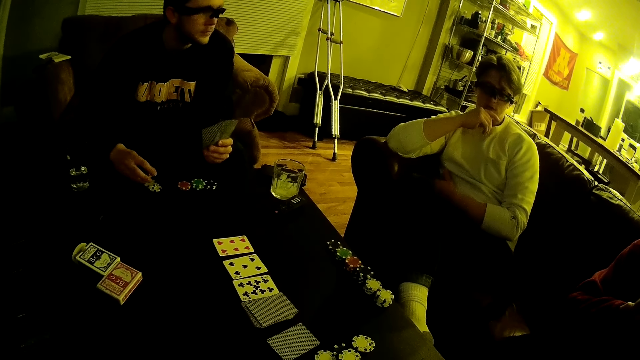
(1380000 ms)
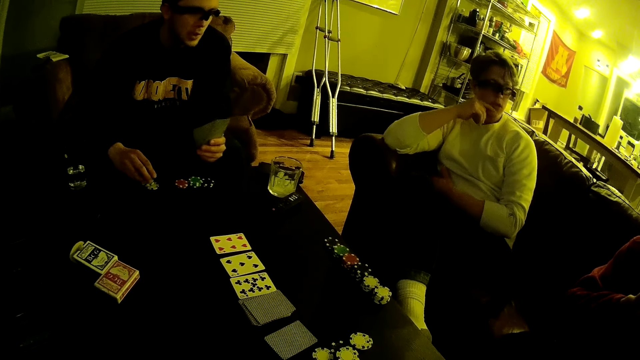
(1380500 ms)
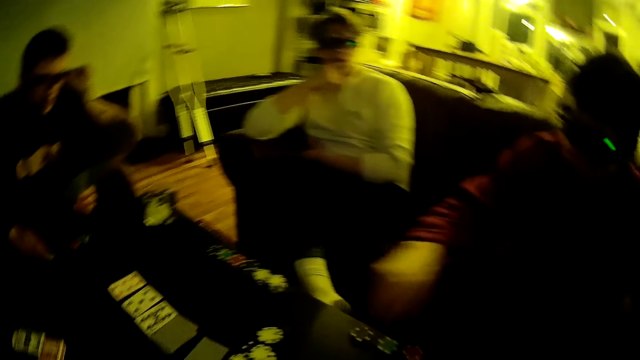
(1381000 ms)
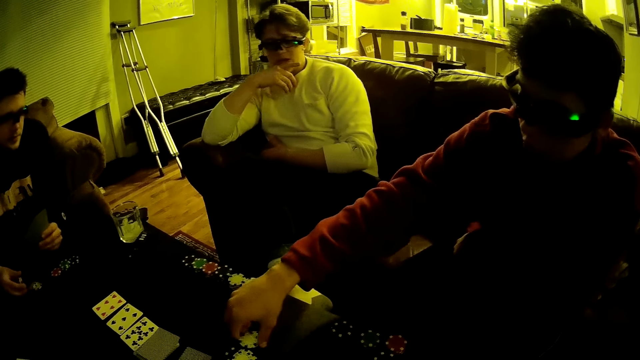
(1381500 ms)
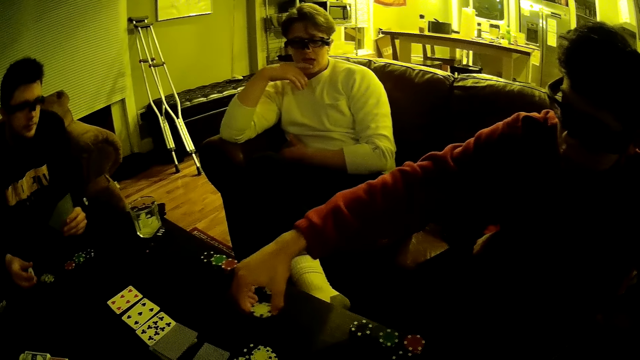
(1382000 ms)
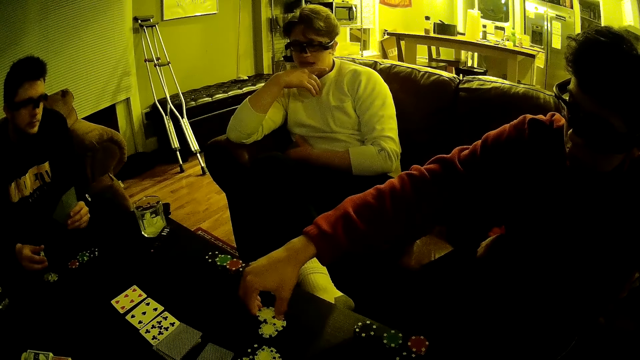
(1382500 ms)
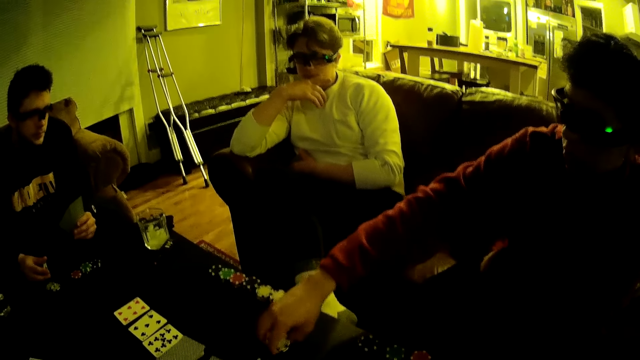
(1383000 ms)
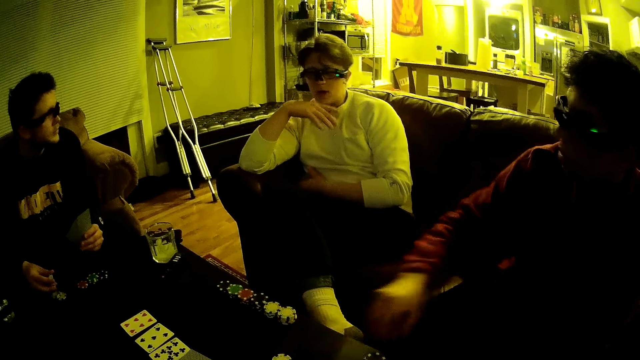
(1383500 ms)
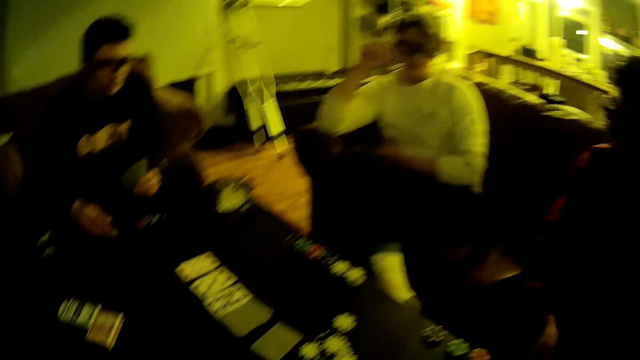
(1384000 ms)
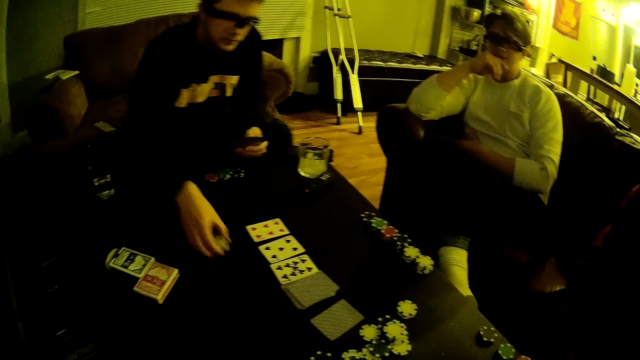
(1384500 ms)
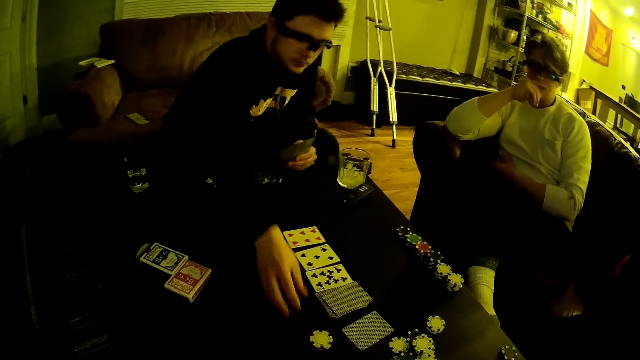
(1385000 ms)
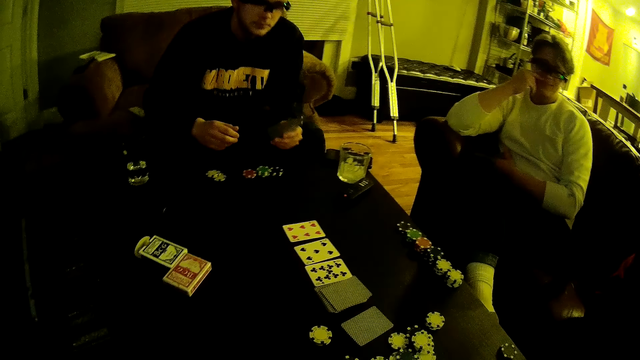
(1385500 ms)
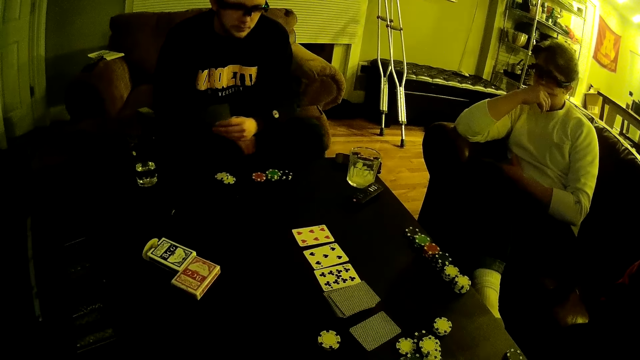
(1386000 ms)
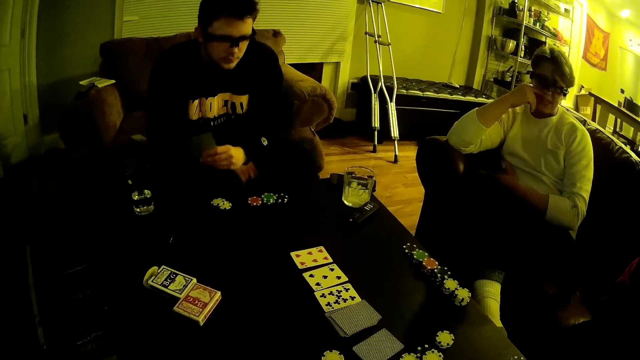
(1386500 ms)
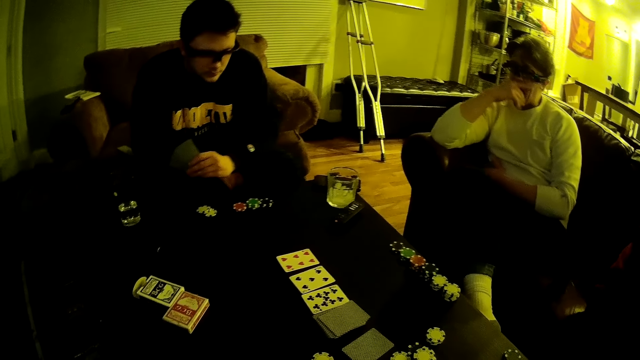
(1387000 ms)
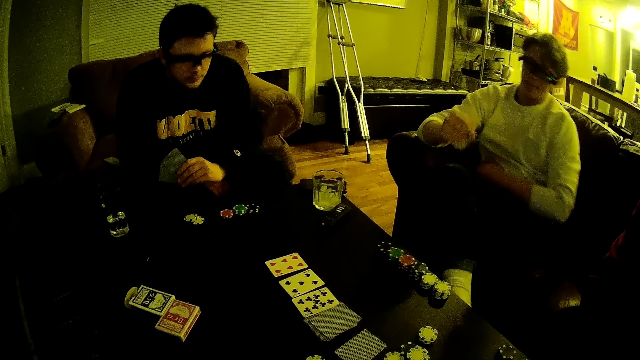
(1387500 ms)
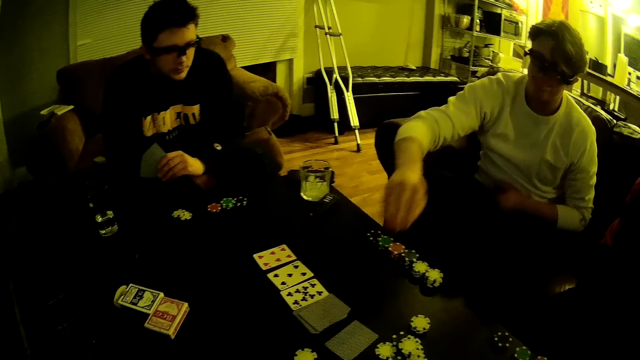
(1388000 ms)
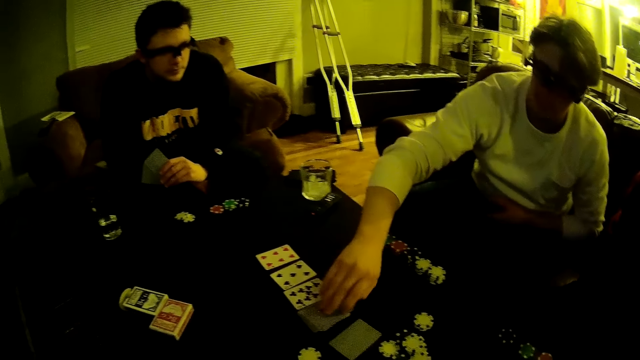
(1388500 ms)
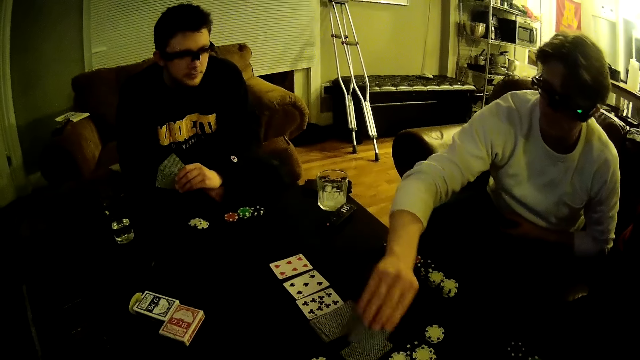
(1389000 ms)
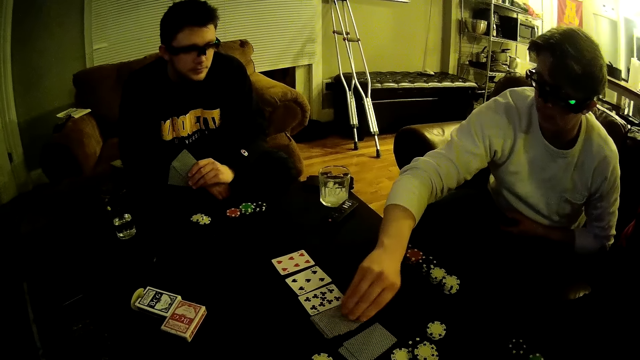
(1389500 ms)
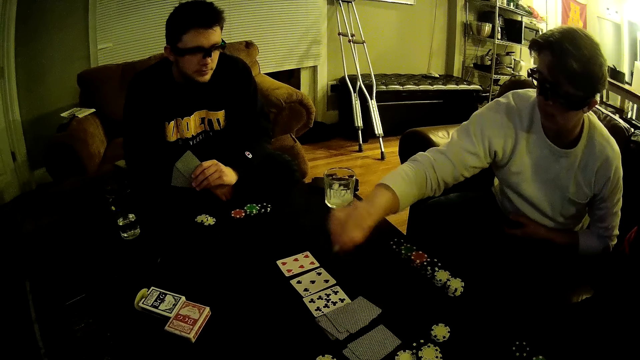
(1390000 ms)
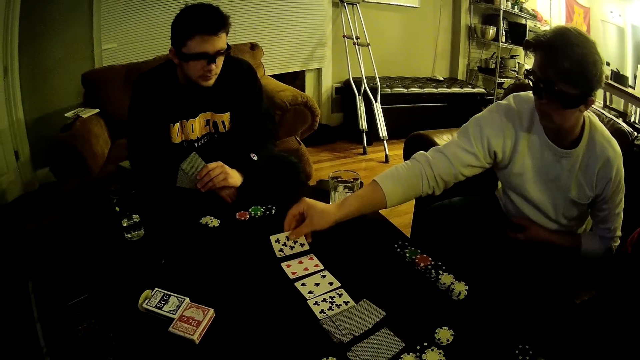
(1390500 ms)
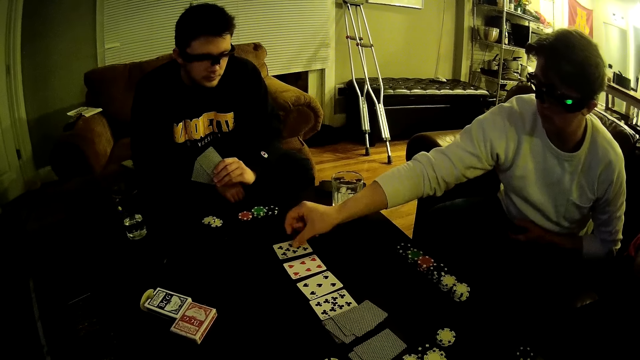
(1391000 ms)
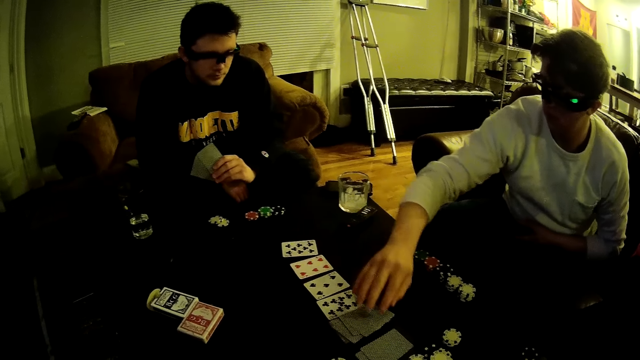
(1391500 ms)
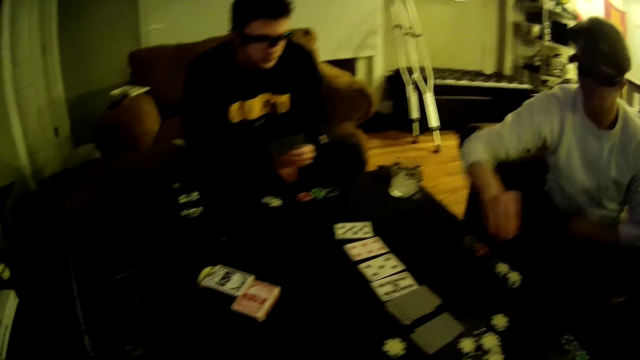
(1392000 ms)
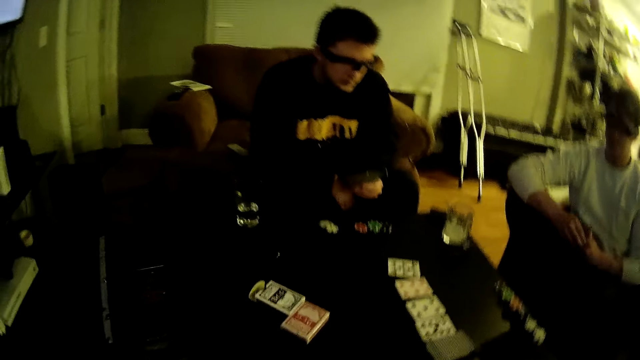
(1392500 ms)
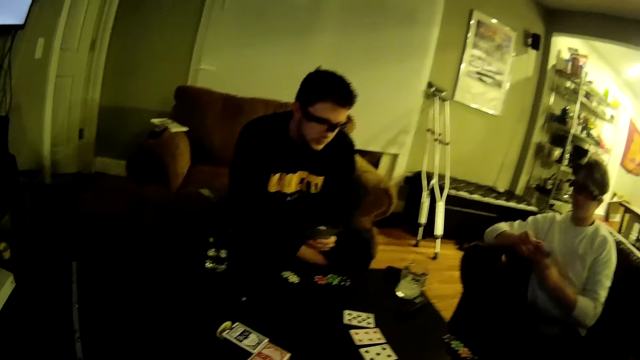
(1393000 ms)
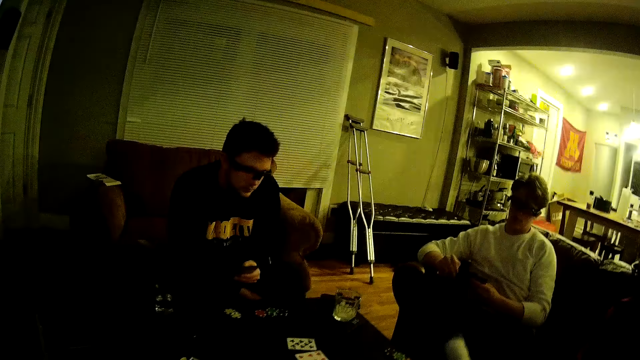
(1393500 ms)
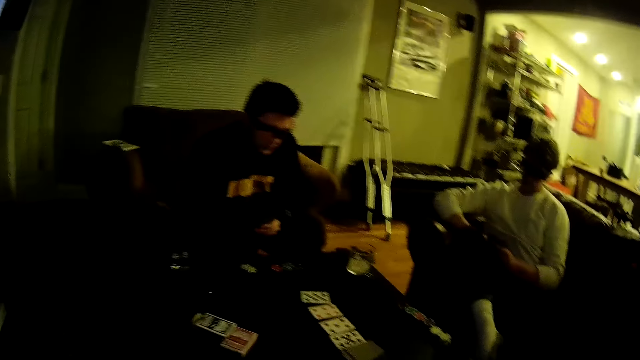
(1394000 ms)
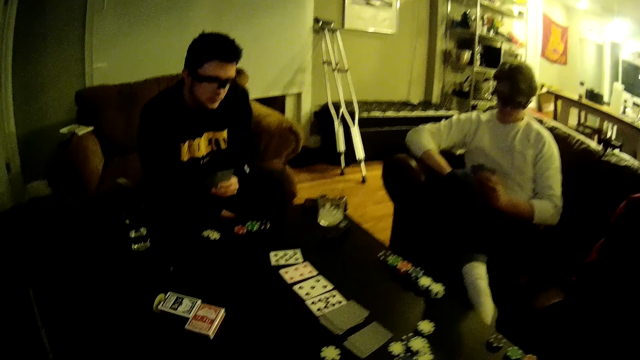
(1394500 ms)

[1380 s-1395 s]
The second man drops the poker dice and moves poker chips on the table with his right hand. The third man picks the poker dice. The first man moves his hand. The third man drops a poker chip on the table with his right hand. The first man turns the cards on the table, picks a card from the pack of cards on the table with his right hand, places the card in his right hand on a pack of cards on the table, picks a card from a pack of cards on the table with his right hand, and places the card in his right hand on the table. The first man sits back.

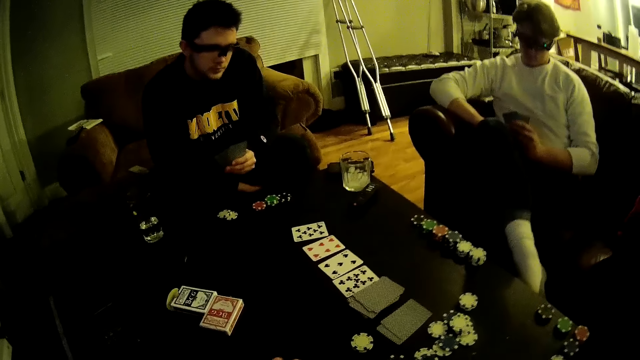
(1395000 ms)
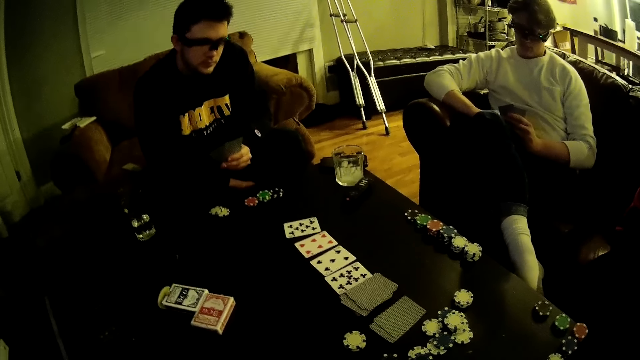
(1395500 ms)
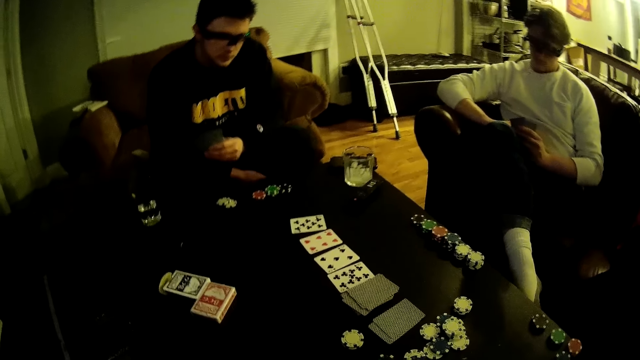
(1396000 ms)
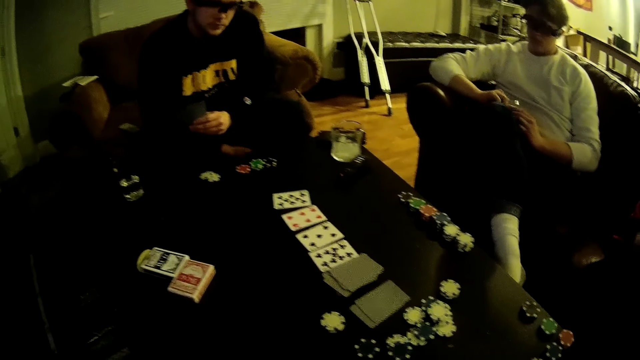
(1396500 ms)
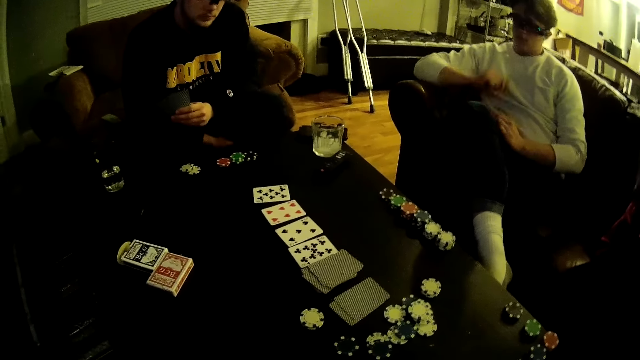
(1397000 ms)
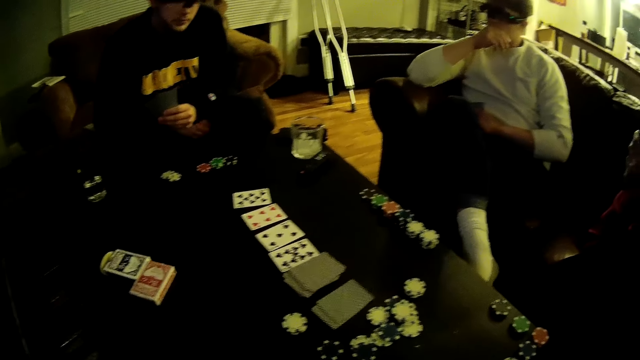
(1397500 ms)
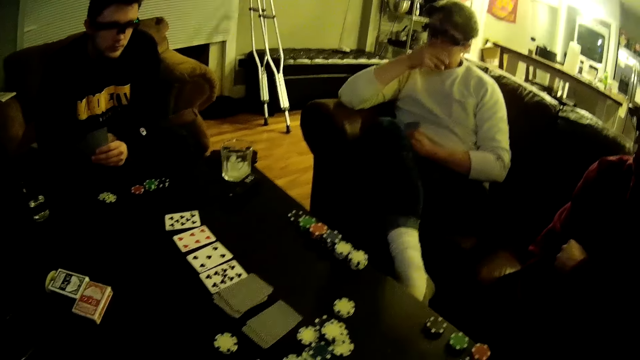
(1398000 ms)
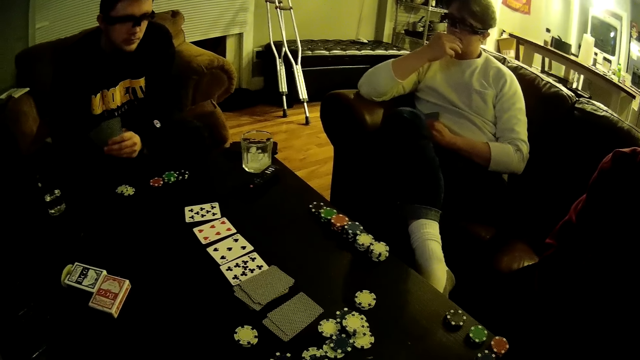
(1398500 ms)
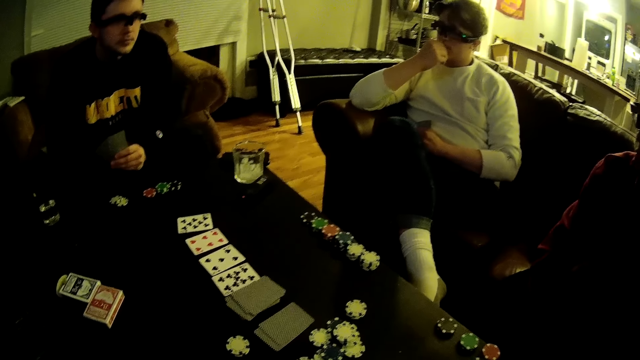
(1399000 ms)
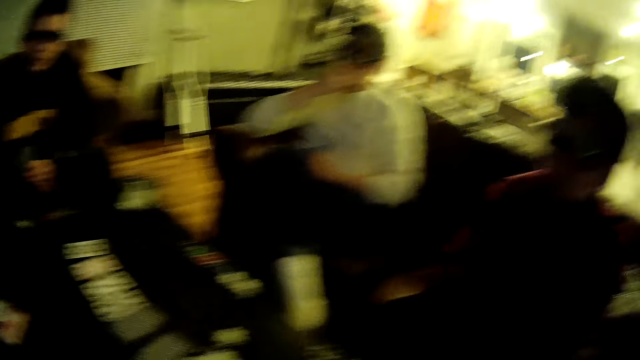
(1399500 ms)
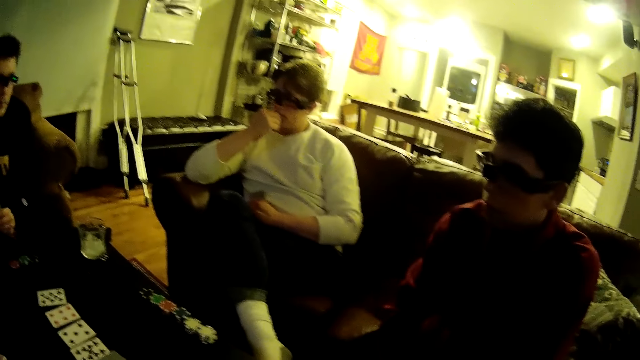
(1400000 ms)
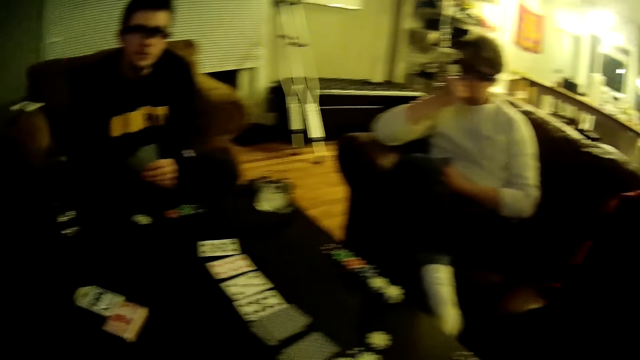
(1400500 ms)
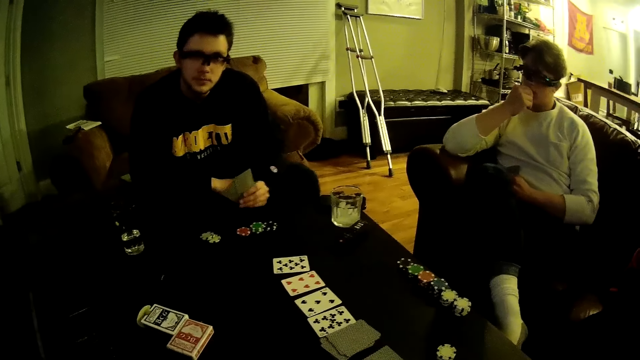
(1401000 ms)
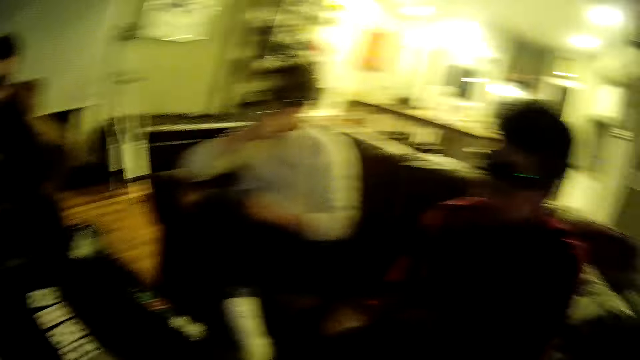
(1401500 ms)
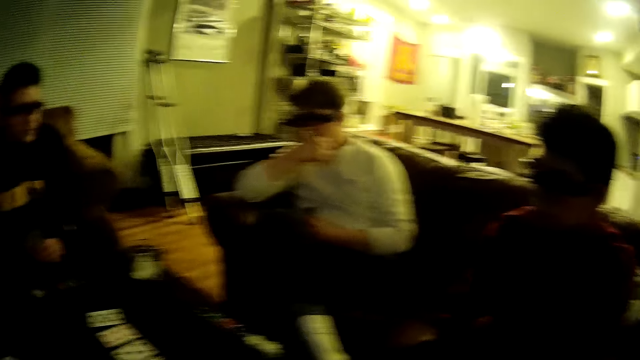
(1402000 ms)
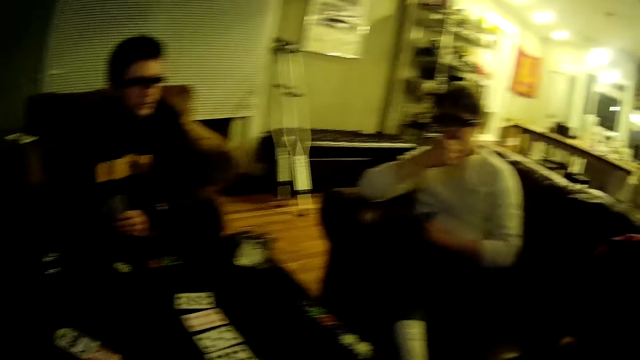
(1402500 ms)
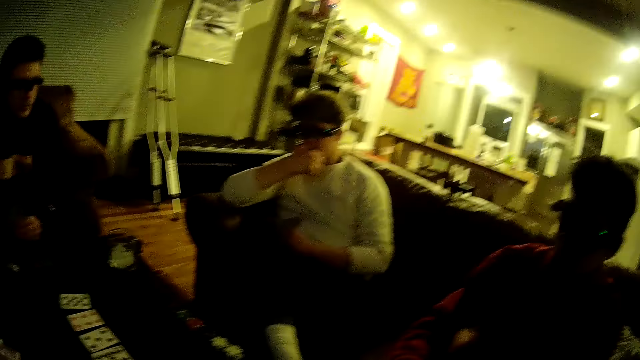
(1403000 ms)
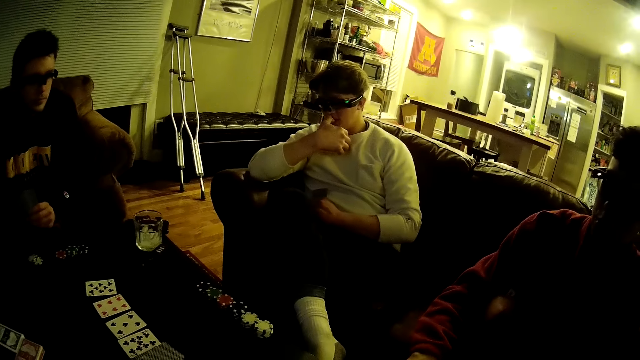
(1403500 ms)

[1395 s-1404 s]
The first man puts his hand on his face. The second man moves his hand. The third man moves his hand. The camera wearer converses with the third man. The second man moves his hand.
